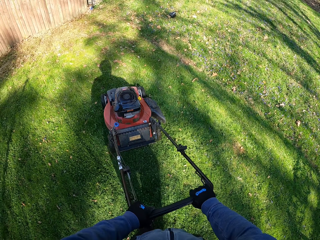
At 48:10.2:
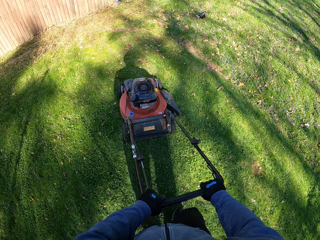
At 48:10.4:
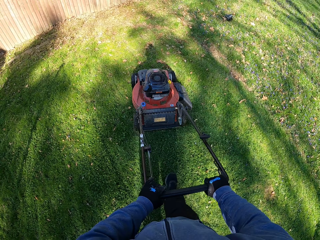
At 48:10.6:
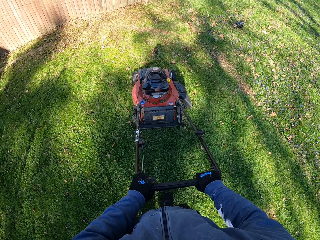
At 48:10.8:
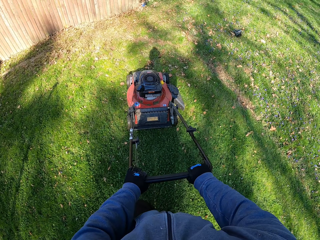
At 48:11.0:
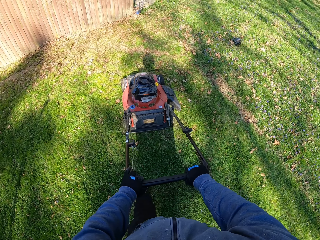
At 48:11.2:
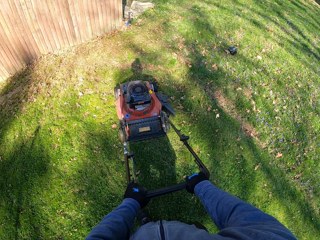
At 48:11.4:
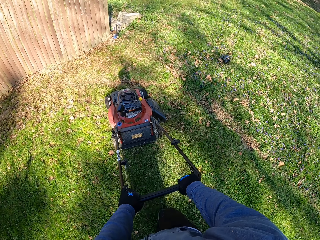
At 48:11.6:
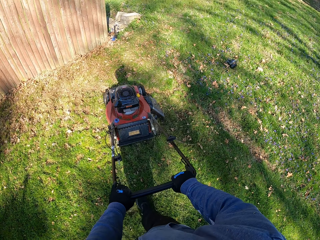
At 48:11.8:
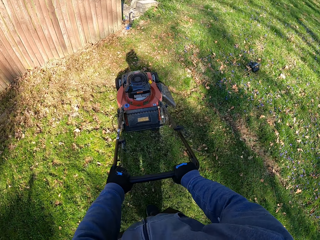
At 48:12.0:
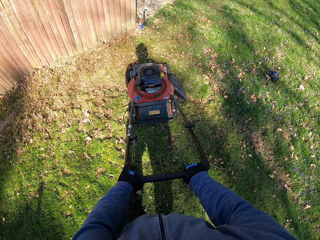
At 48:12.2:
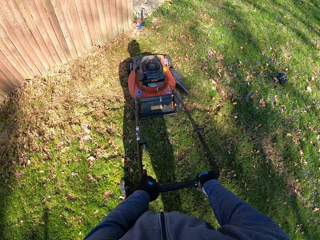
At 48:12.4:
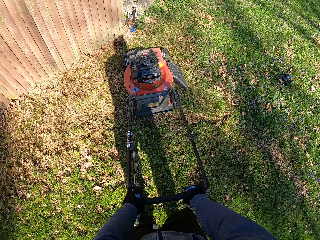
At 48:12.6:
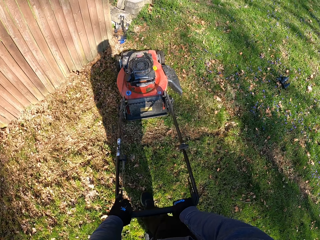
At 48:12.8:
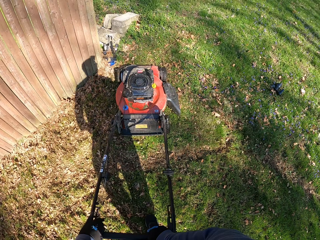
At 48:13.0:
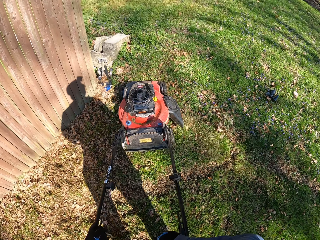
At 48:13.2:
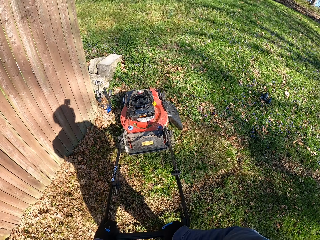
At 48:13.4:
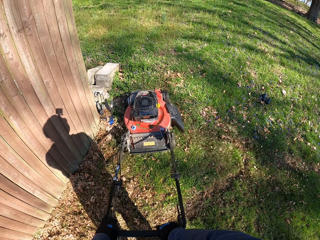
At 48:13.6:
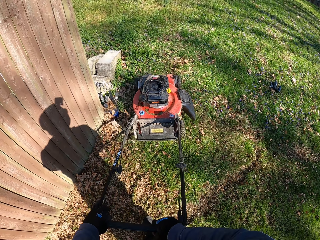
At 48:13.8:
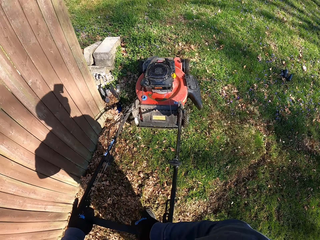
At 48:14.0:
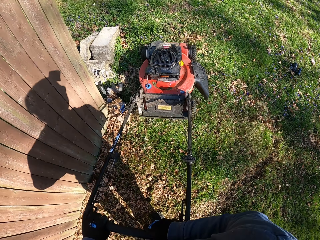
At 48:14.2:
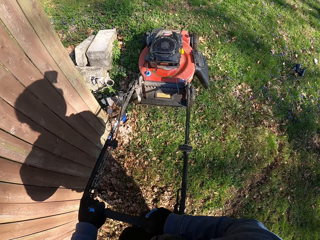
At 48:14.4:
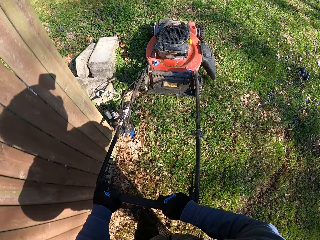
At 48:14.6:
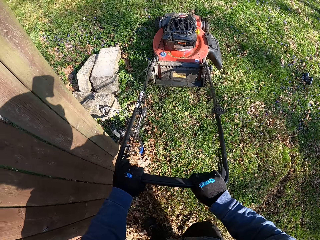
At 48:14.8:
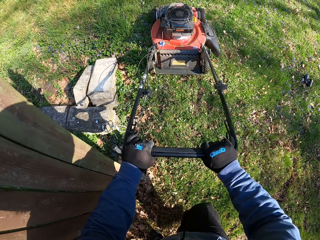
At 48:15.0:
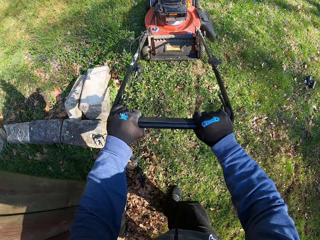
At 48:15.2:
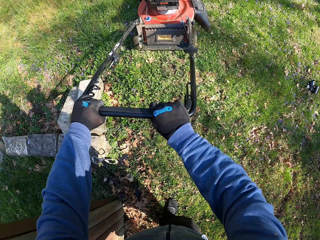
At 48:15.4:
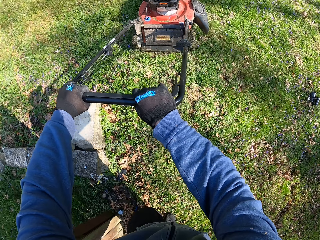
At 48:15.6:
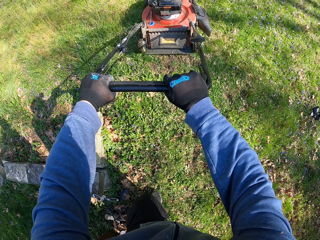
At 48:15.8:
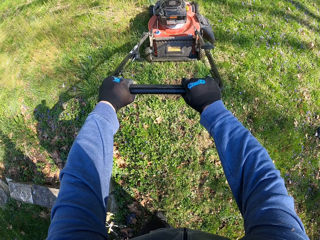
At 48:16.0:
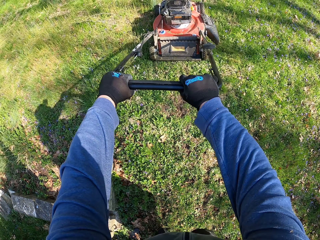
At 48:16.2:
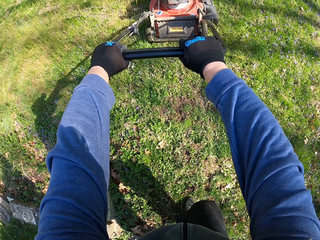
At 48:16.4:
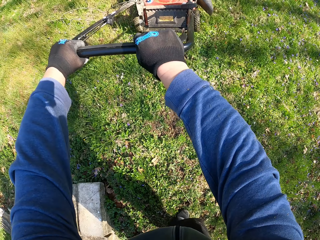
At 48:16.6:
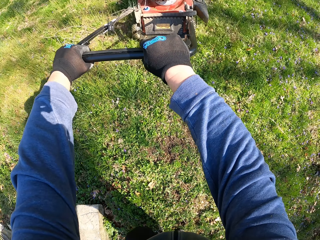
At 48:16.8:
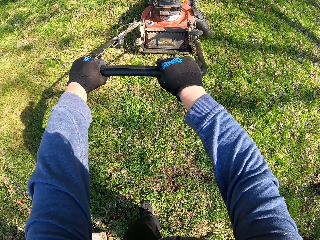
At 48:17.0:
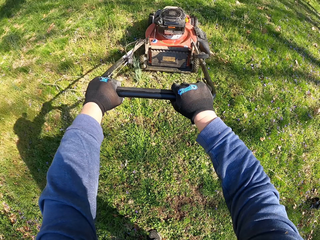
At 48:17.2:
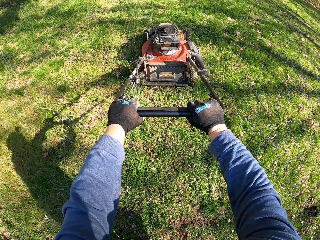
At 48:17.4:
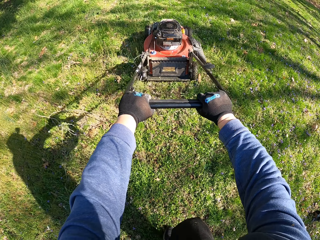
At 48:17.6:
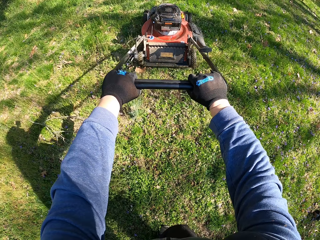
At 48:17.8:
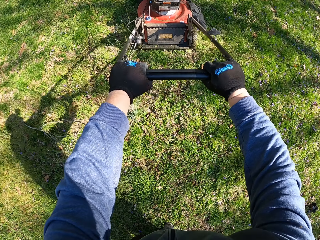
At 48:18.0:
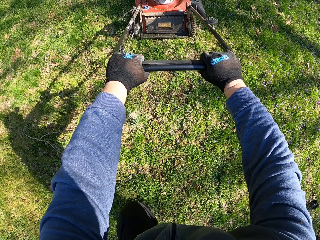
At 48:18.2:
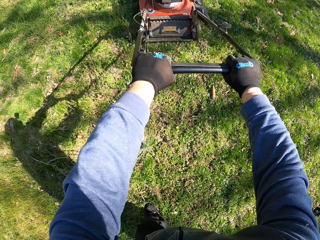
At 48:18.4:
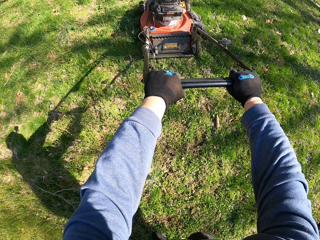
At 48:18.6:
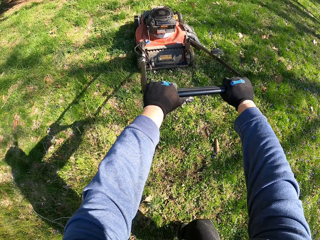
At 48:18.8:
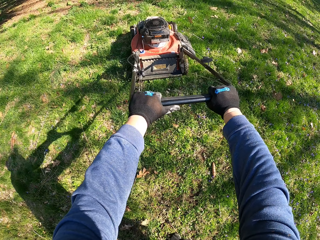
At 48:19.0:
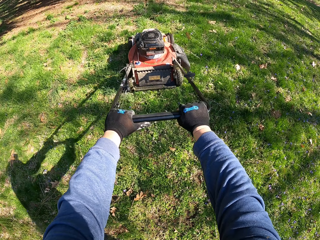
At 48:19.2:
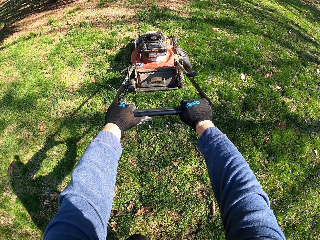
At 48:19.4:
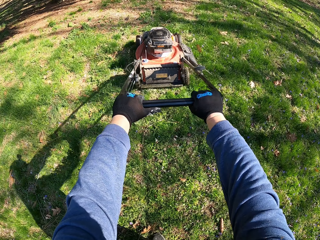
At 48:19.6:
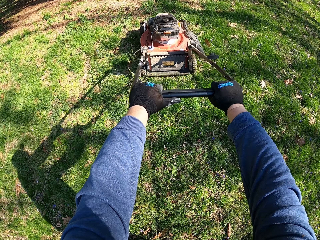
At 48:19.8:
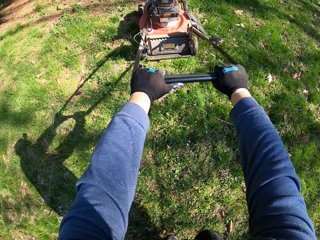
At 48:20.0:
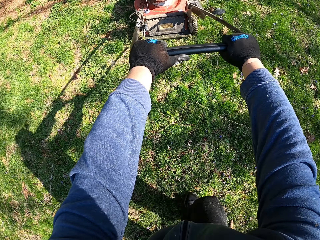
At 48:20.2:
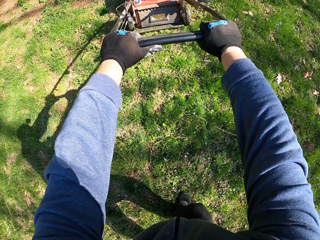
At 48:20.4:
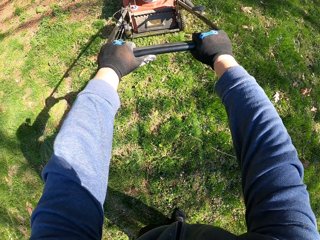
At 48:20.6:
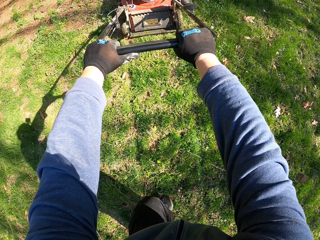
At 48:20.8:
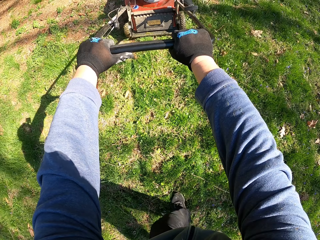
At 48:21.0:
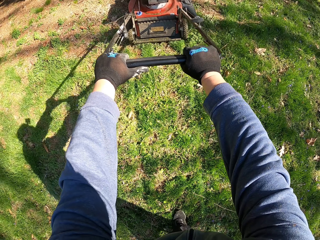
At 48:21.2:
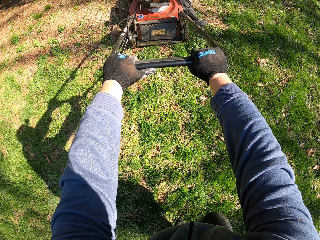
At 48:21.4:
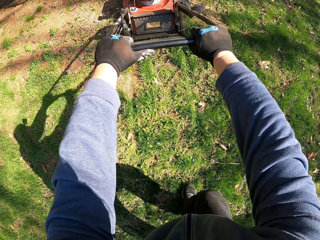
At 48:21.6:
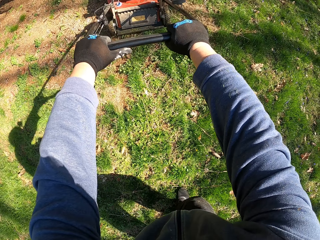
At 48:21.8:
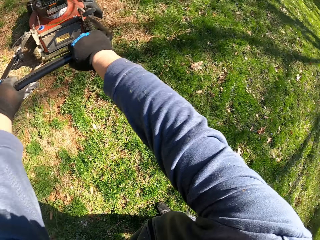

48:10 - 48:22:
The camera wearer tilts the lawn mower. They cut grass with the lawn mower.

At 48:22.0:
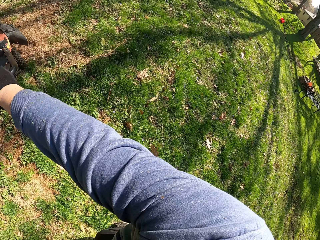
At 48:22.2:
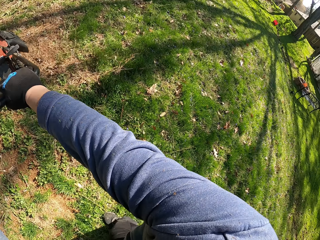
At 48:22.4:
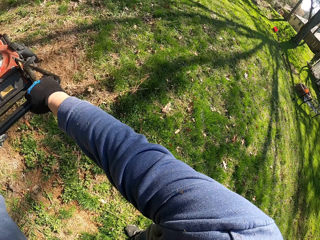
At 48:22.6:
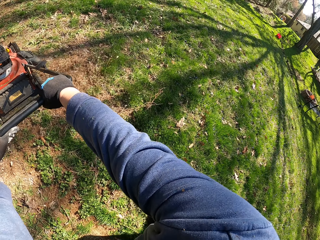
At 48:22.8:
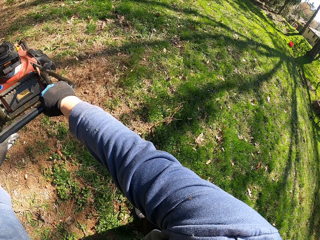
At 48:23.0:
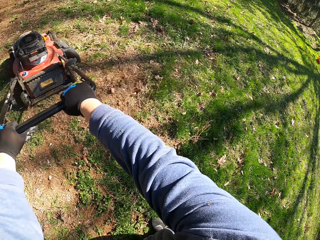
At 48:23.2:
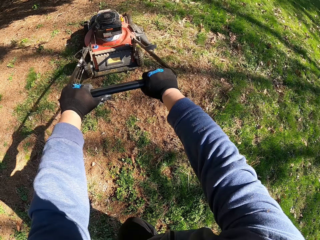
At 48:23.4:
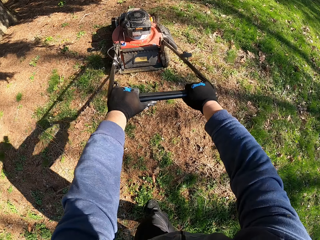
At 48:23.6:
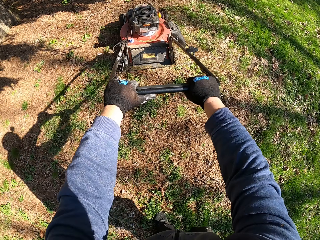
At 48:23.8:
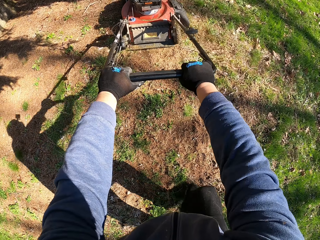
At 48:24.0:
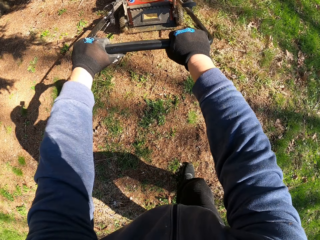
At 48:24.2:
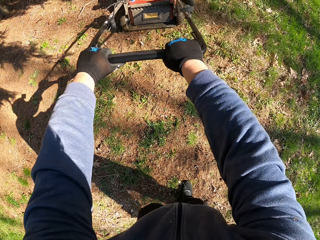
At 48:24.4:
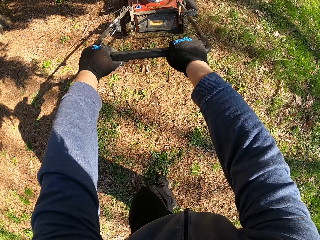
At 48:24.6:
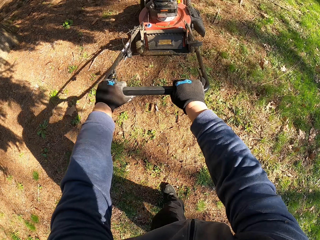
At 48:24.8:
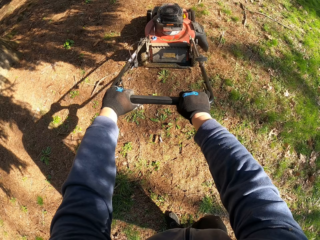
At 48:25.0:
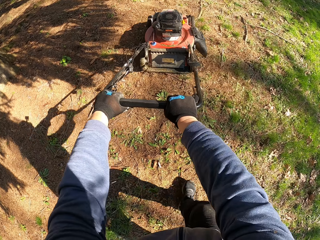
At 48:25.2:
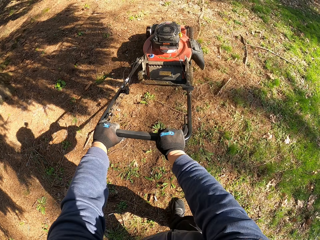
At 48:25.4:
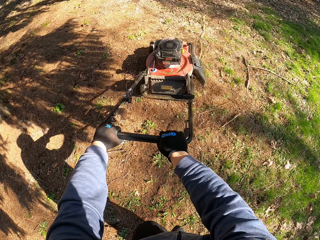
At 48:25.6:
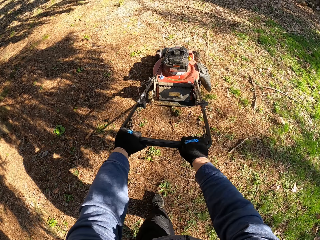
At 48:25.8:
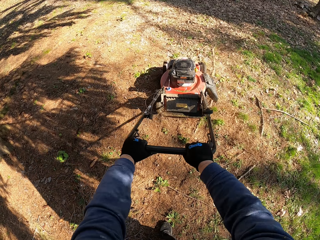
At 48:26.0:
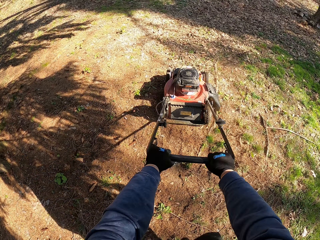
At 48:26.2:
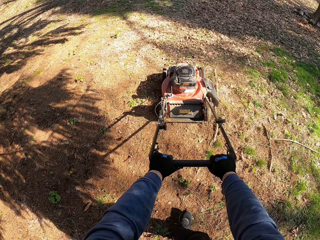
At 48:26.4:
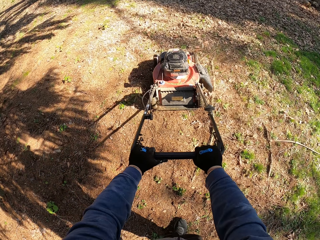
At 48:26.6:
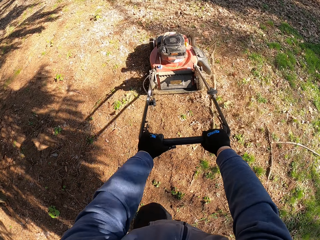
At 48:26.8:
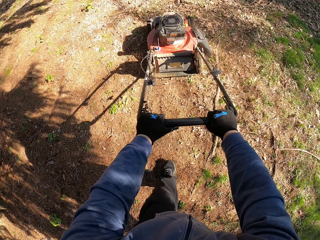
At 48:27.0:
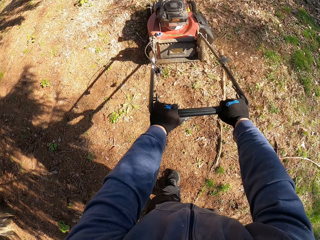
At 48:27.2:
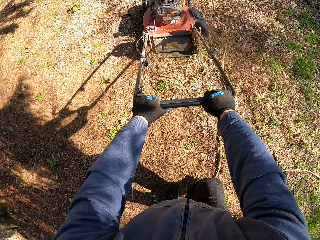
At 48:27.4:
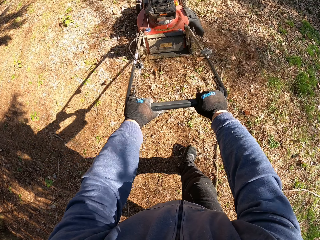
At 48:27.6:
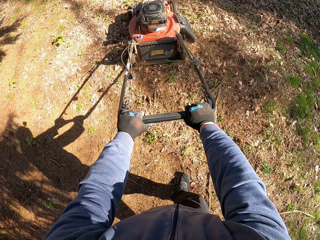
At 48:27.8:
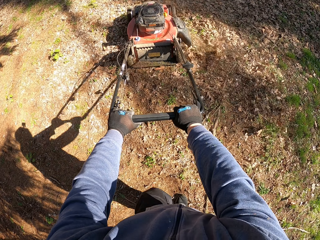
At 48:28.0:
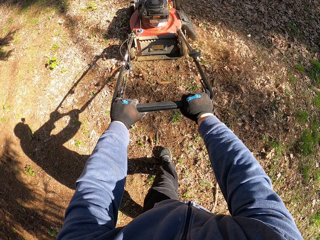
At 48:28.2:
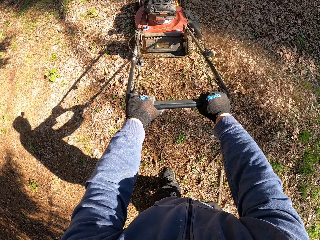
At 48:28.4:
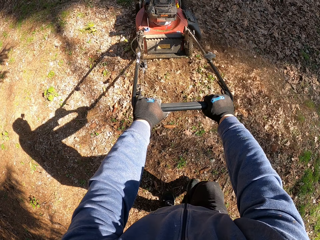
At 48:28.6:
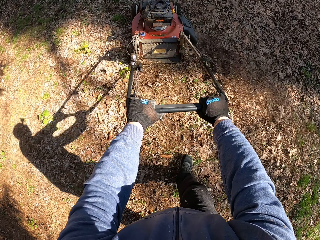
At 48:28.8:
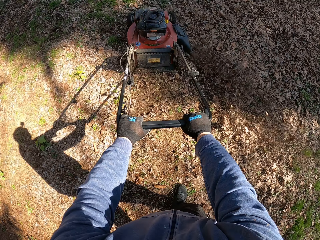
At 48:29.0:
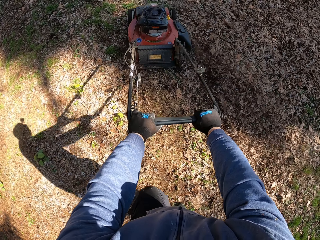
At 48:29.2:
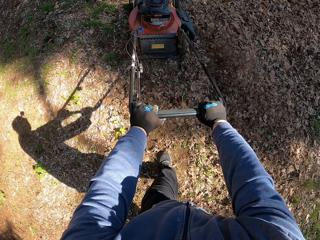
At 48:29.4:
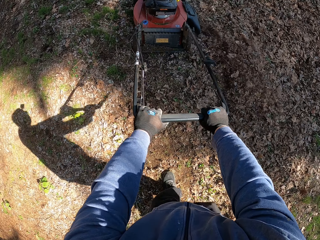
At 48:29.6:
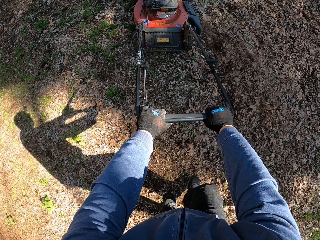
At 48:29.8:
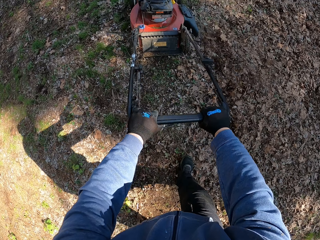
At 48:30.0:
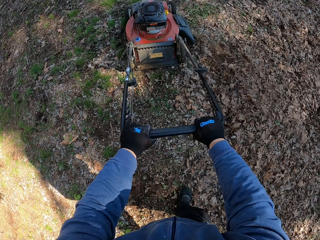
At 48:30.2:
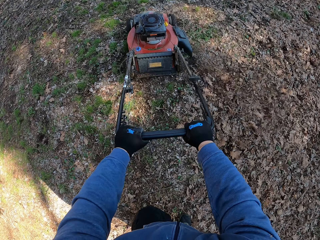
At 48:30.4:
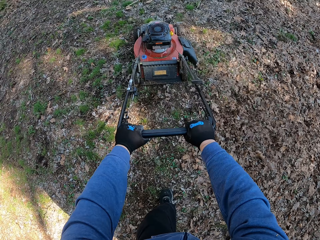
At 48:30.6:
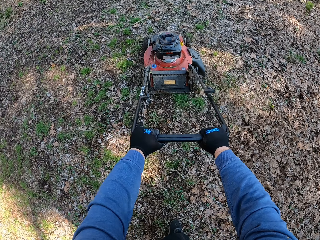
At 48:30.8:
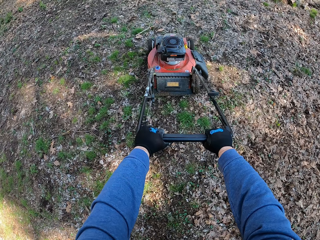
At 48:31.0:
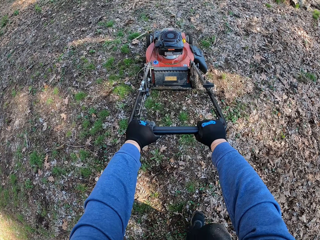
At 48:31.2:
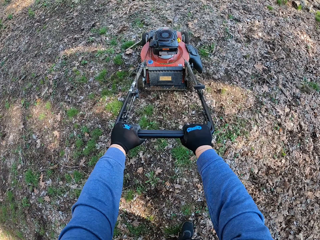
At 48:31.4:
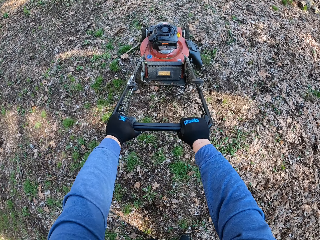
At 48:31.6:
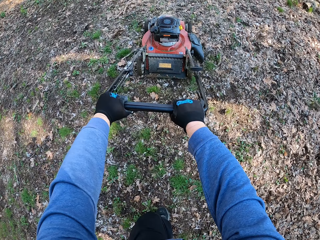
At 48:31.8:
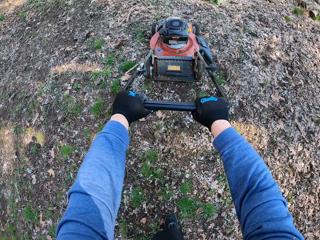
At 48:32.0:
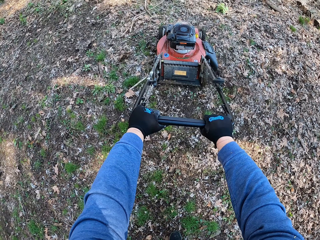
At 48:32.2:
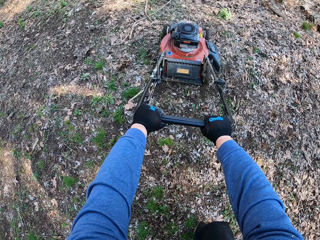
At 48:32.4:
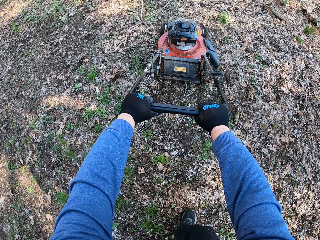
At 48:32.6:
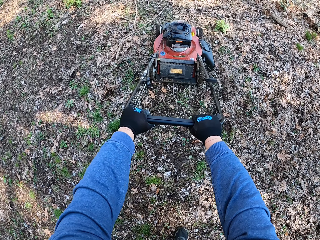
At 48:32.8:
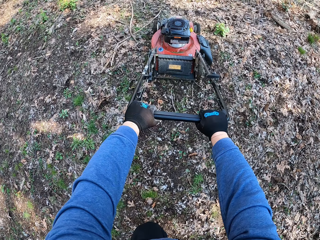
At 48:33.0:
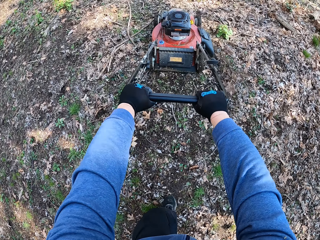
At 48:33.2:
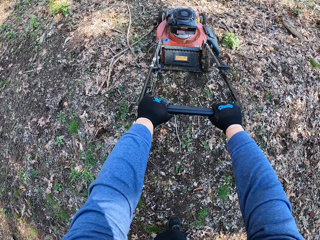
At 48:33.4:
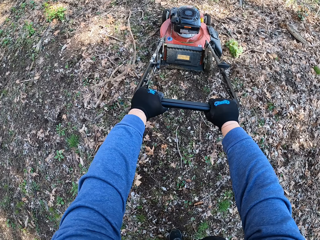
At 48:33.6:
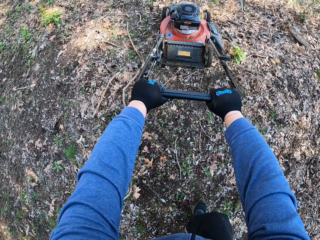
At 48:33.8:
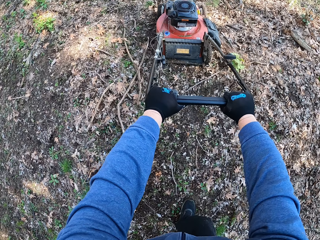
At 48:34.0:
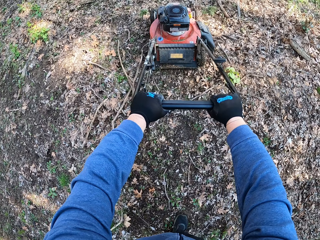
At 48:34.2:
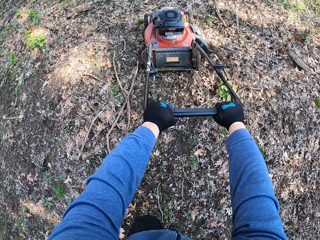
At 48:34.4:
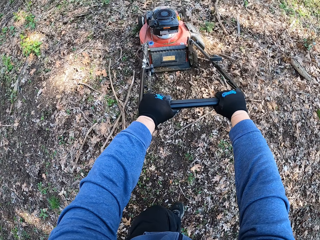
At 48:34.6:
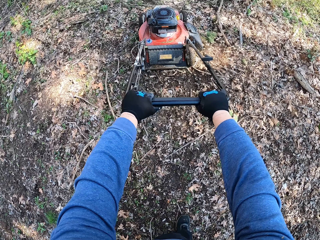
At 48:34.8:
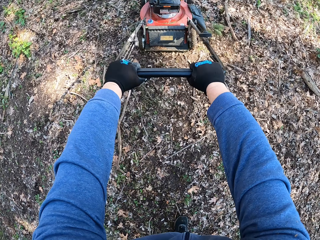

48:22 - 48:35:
The camera wearer drives the lawn mower on the sand. They cut weed with the lawn mower.
